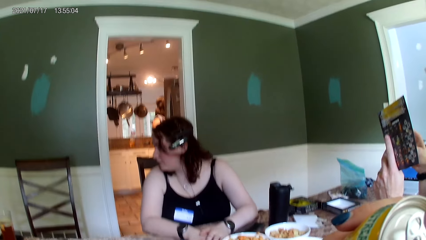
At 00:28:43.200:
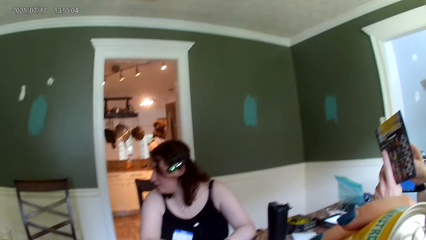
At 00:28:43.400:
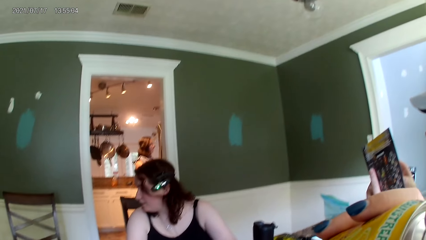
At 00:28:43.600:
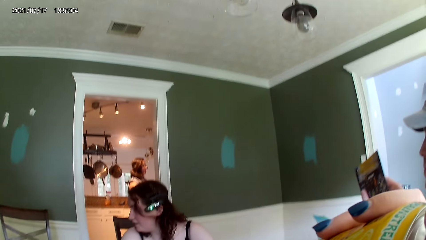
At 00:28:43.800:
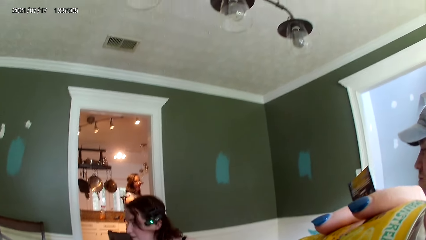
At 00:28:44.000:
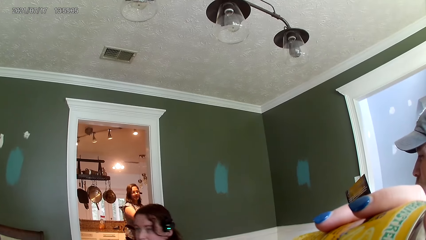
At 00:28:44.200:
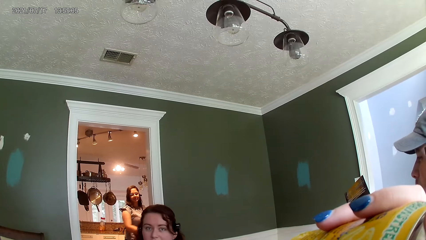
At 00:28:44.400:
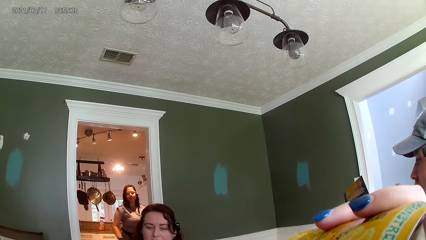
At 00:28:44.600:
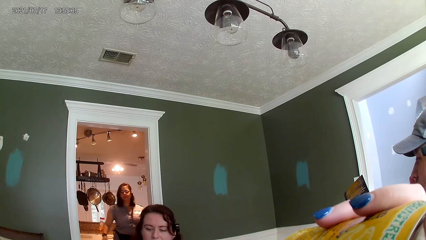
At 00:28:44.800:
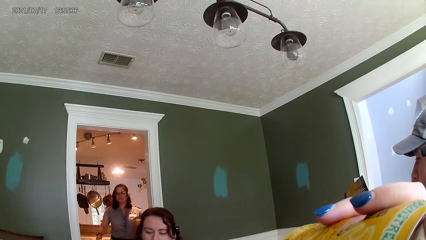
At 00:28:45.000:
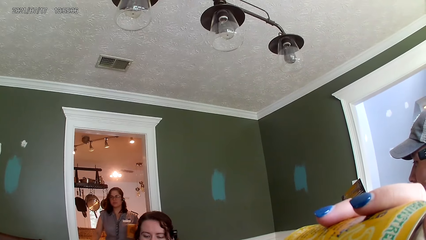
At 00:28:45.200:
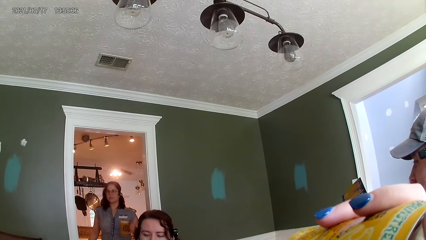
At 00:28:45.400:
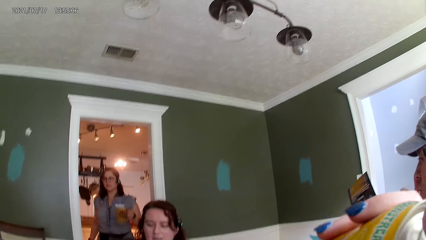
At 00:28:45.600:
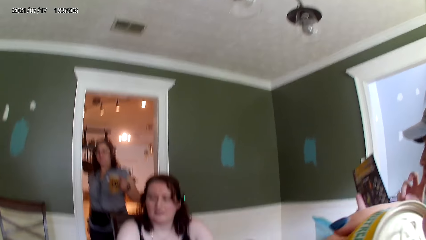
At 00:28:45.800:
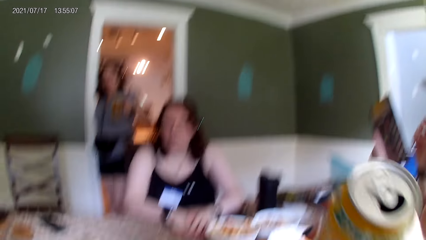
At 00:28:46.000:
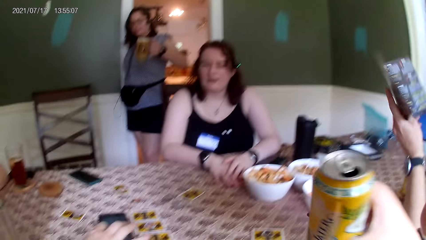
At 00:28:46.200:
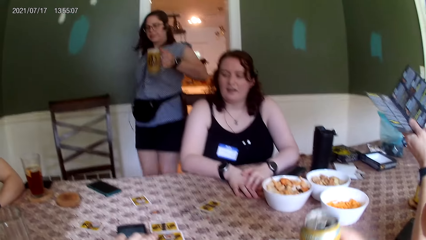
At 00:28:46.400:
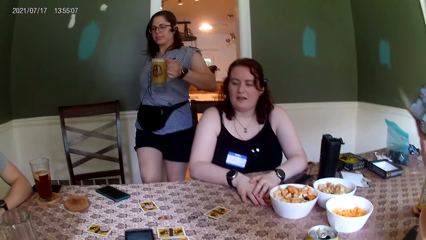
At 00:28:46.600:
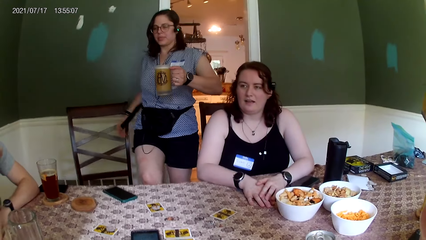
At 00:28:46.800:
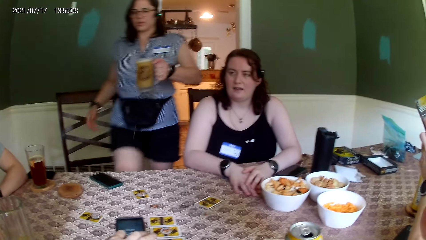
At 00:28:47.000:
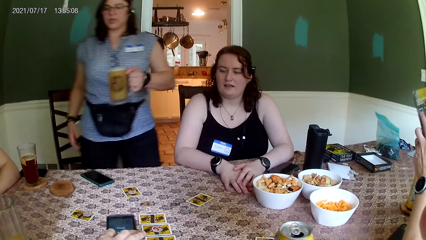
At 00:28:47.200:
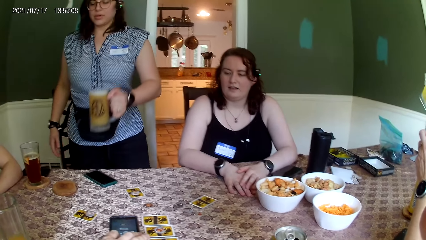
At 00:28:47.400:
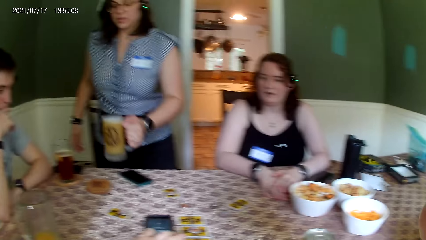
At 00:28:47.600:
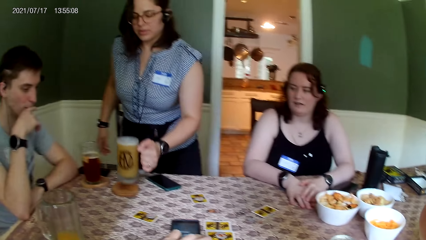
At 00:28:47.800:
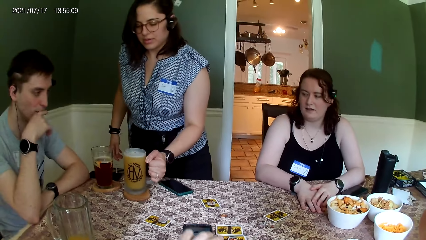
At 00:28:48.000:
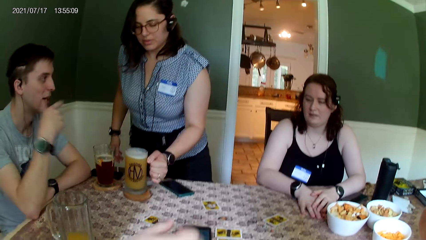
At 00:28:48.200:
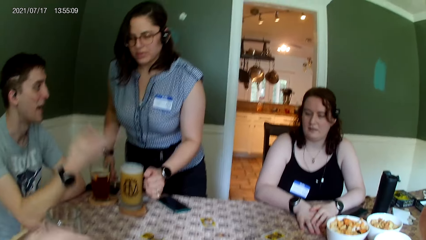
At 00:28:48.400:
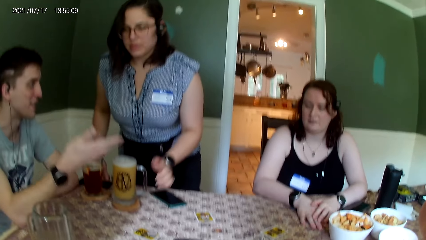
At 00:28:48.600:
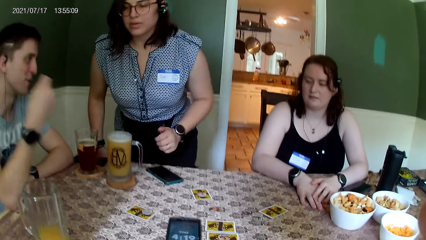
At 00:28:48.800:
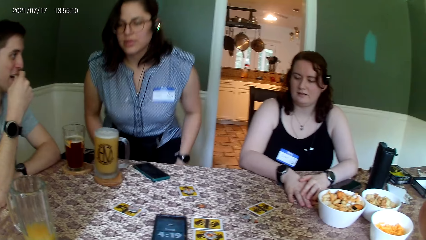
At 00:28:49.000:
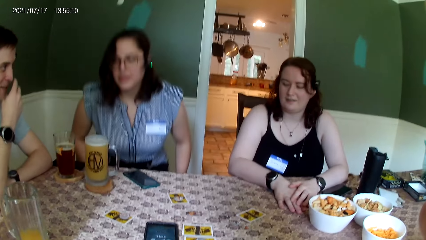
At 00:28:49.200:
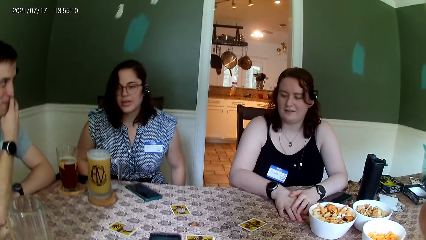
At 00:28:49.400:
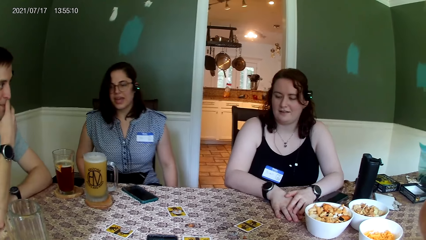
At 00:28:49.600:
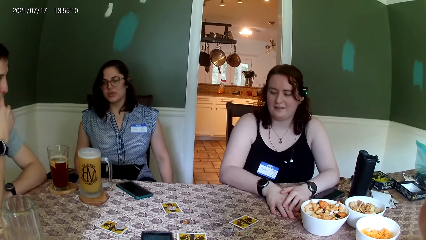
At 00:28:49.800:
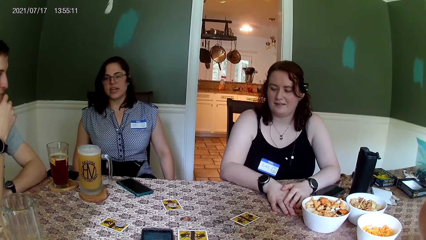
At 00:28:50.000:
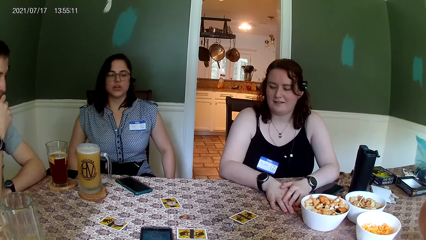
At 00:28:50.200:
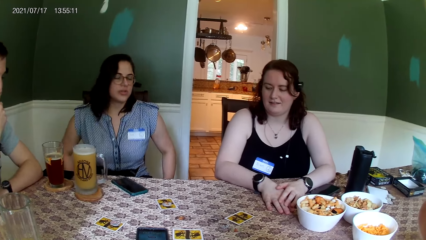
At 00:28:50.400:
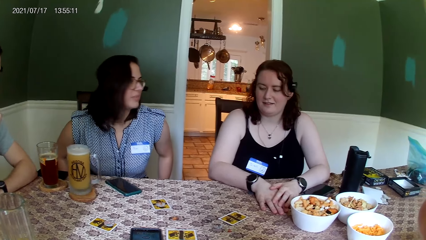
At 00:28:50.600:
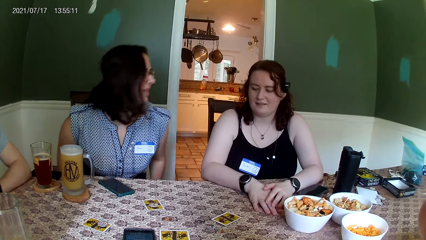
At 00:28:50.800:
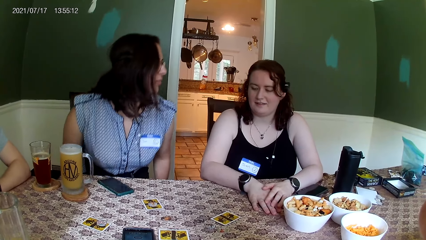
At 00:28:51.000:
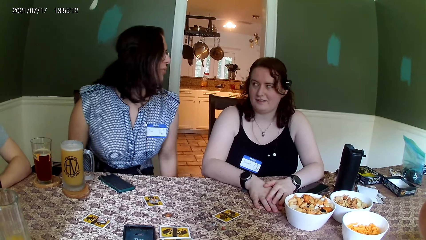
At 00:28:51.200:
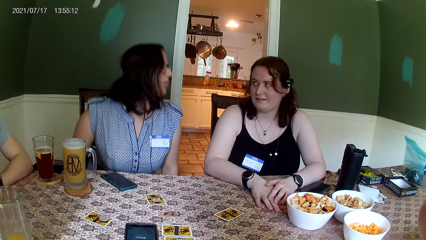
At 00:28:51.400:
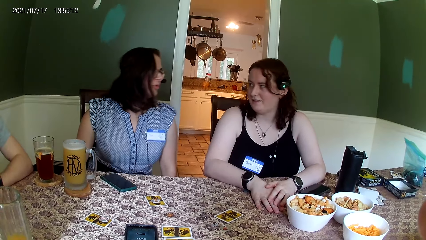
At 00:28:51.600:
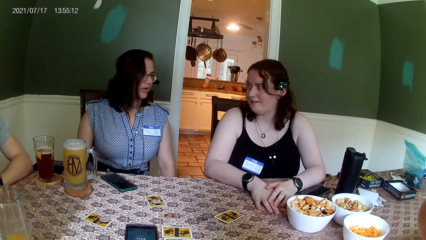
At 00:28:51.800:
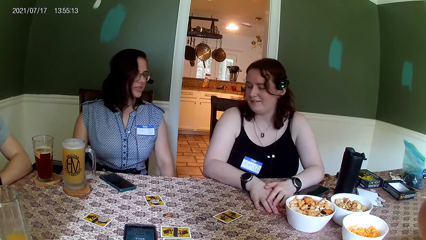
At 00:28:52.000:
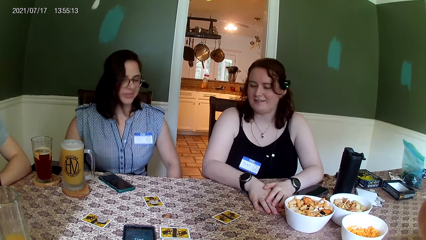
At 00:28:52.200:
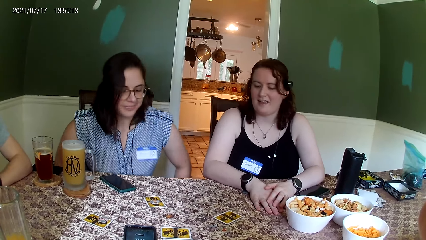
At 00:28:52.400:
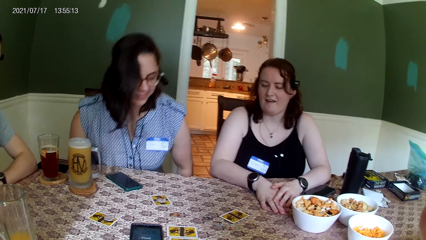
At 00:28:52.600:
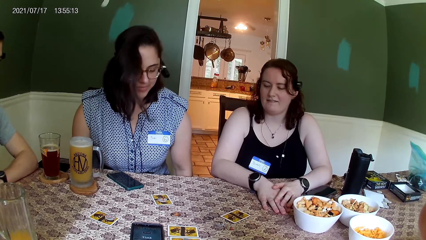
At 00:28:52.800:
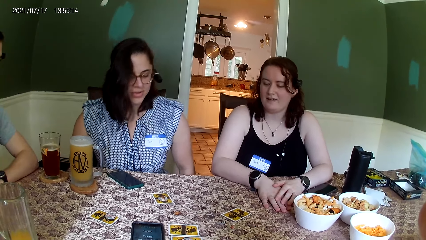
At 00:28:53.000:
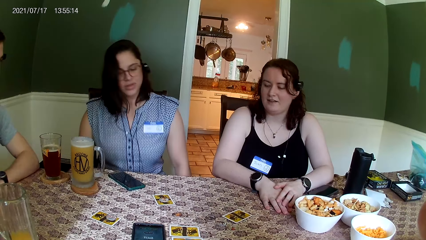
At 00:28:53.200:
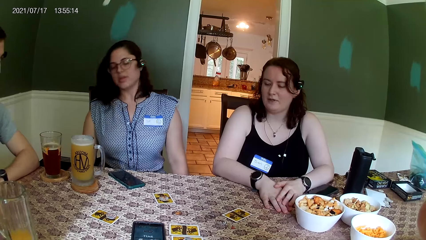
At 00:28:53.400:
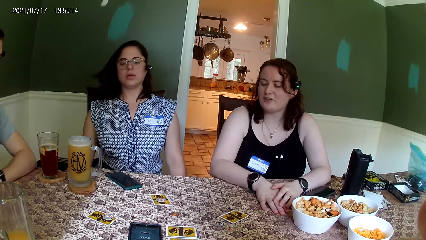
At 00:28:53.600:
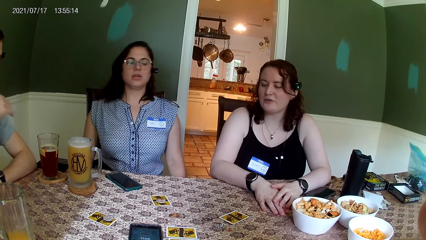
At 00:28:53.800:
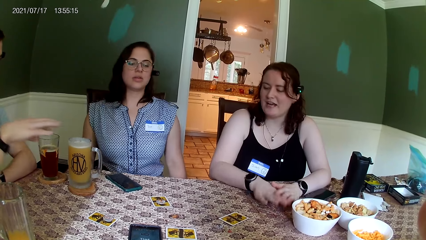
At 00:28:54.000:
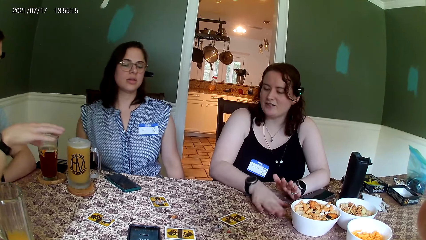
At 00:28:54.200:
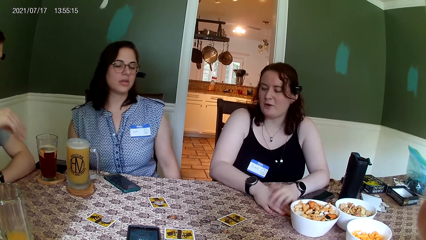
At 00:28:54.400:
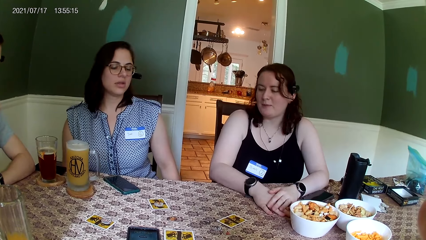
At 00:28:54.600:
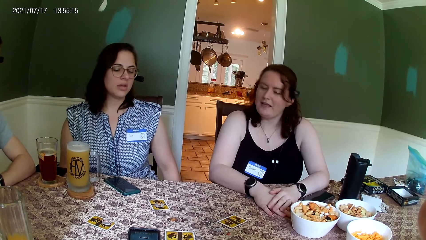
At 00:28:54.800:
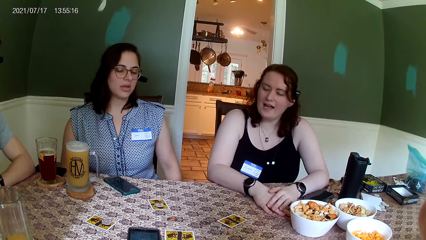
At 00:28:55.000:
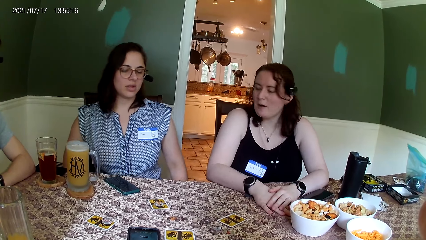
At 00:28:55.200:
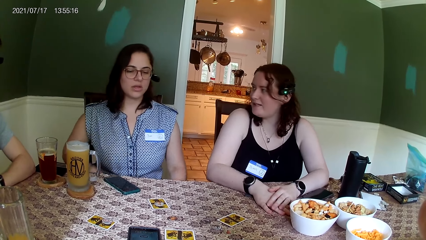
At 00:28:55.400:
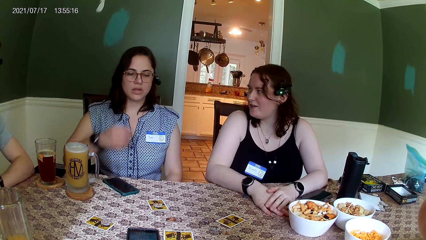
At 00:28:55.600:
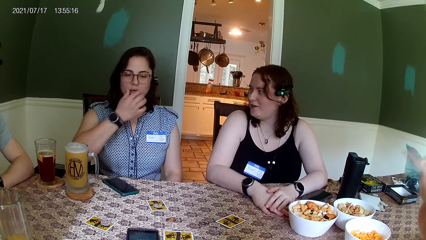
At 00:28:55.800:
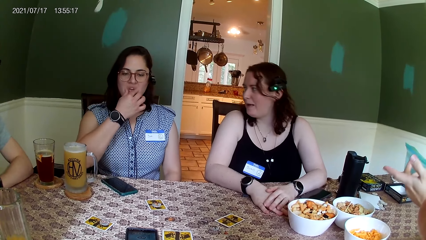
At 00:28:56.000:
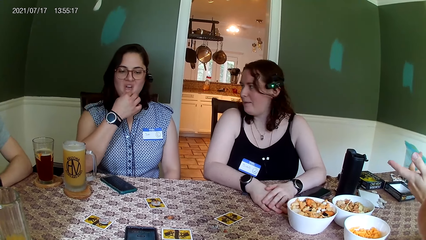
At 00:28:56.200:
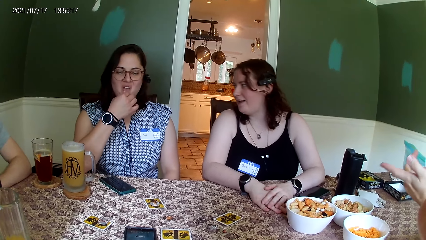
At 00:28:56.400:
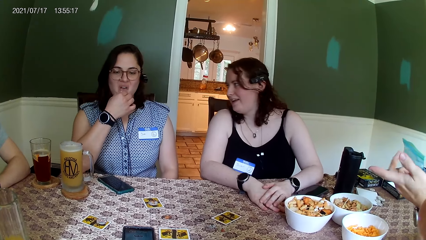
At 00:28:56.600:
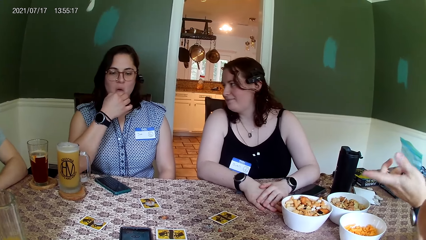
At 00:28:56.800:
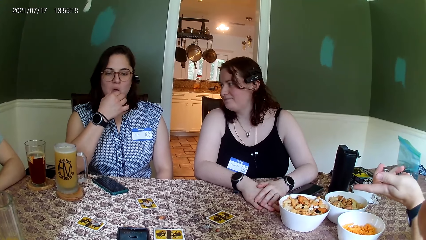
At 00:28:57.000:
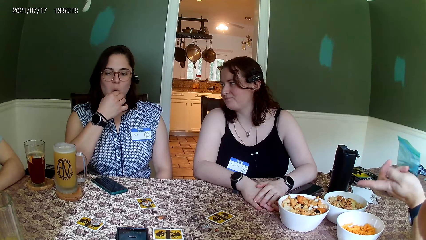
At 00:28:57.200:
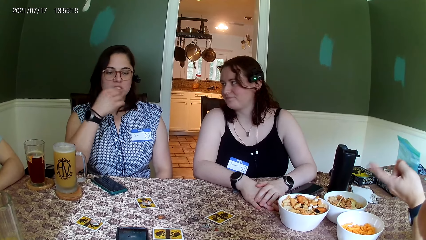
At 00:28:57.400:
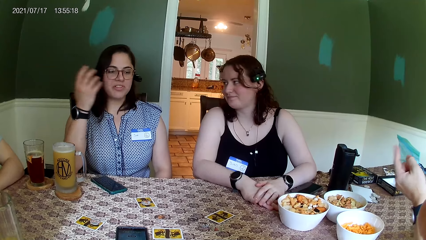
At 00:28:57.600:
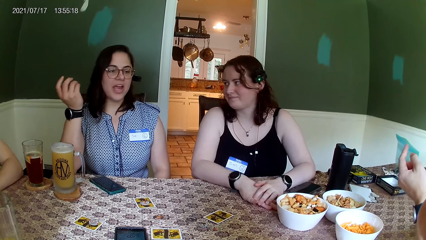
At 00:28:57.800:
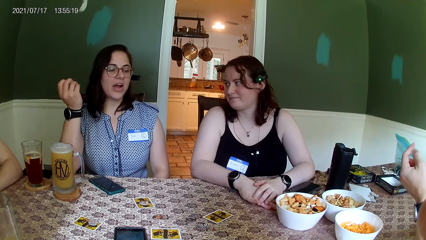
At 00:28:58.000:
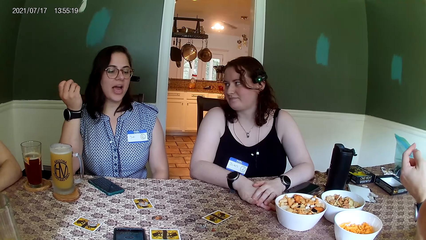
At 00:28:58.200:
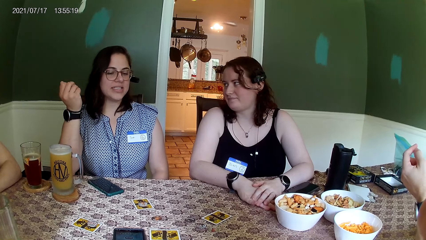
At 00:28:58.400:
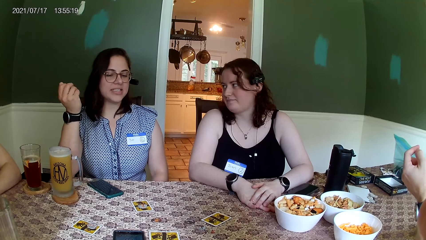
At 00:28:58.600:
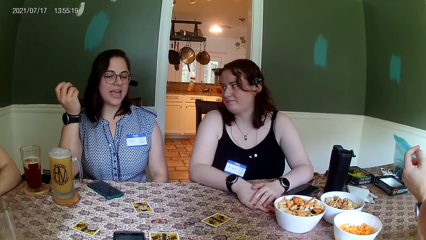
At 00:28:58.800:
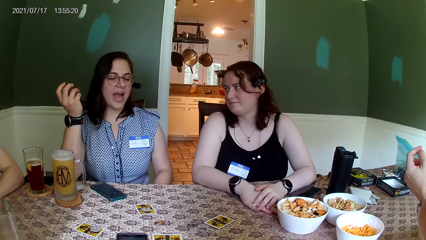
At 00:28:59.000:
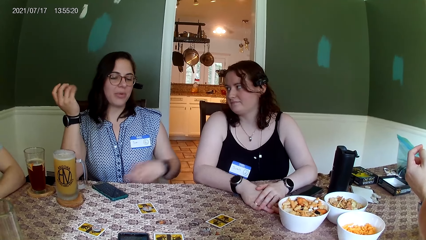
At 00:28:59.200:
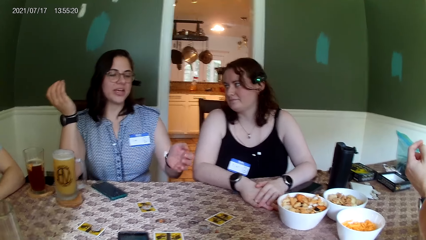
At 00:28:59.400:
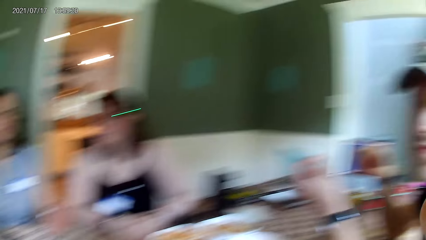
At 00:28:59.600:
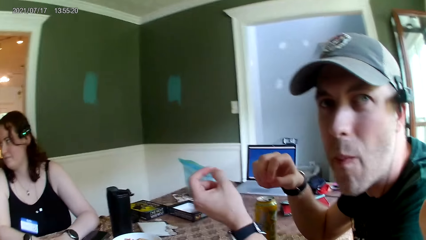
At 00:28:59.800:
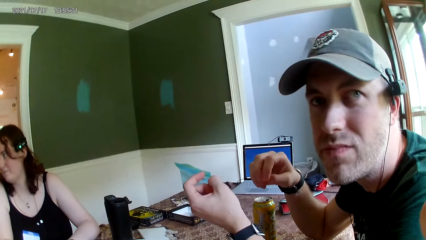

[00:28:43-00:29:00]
The camera wearer puts the can drink in her mouth with her right hand. She sips the drink. A man converses. The camera wearer drops the can drink in her right hand on the table. Another man converses with everyone on the table. A third man converses with a woman. The woman converses with another woman and the third man. The second woman converses with the first woman and the third man.
